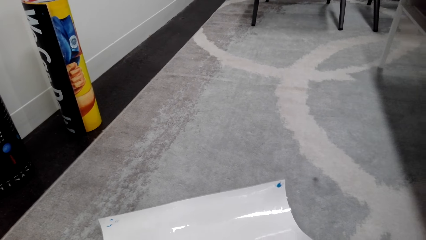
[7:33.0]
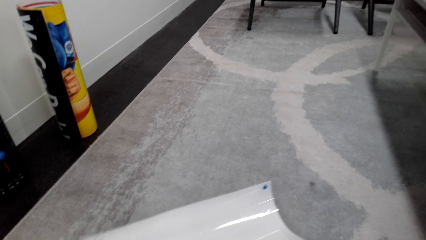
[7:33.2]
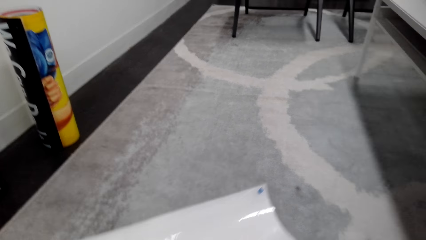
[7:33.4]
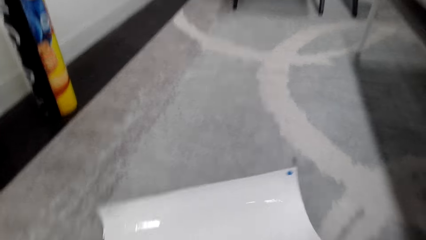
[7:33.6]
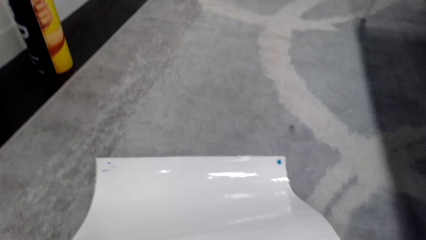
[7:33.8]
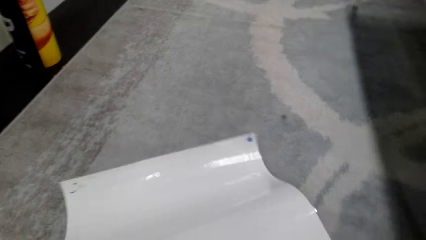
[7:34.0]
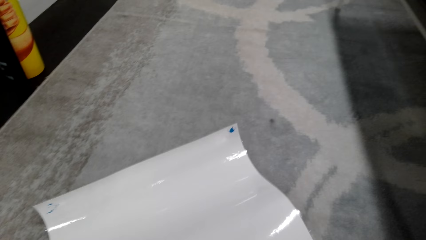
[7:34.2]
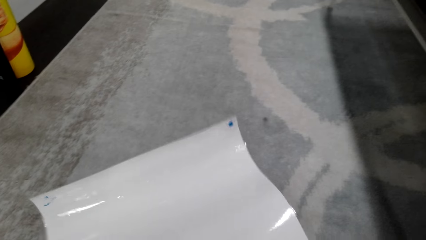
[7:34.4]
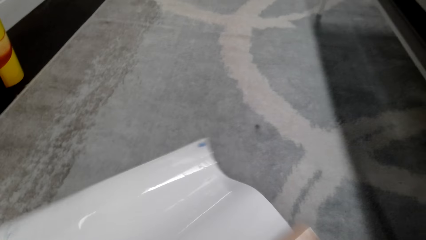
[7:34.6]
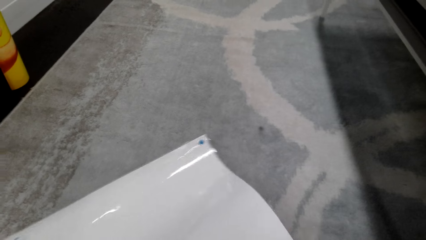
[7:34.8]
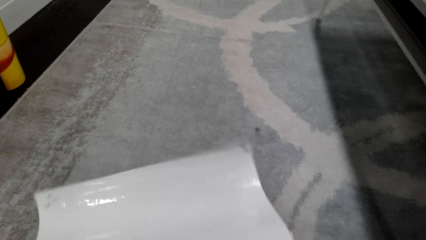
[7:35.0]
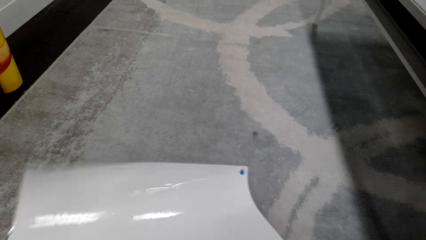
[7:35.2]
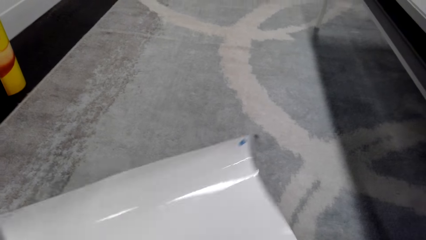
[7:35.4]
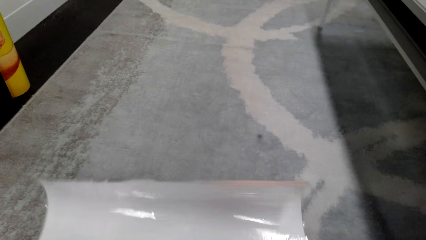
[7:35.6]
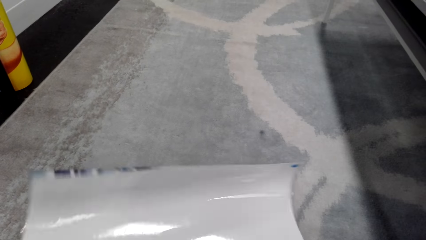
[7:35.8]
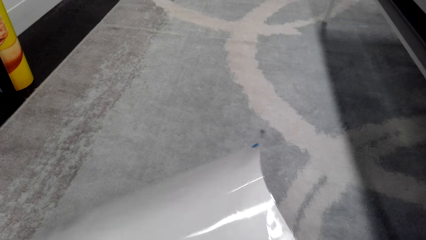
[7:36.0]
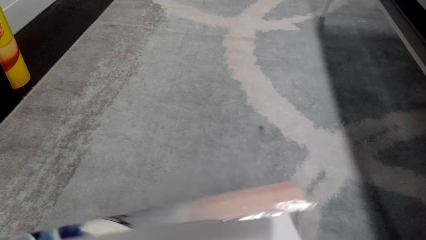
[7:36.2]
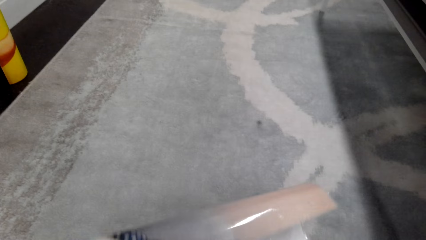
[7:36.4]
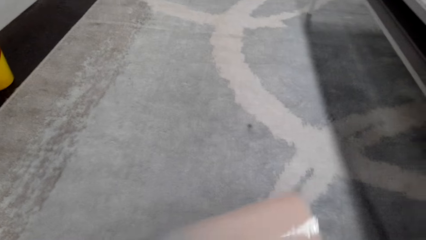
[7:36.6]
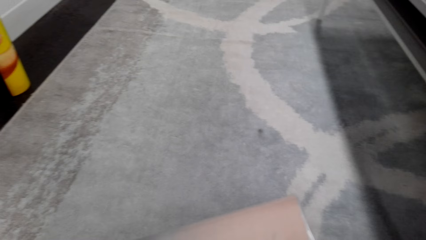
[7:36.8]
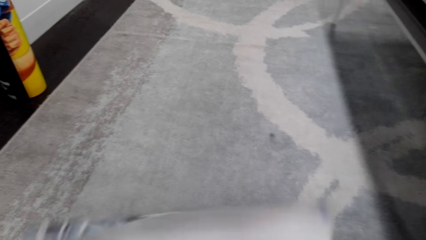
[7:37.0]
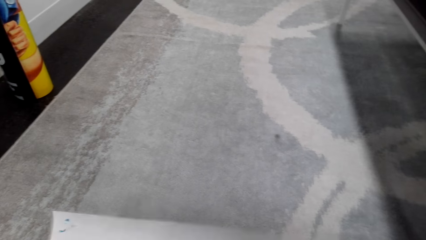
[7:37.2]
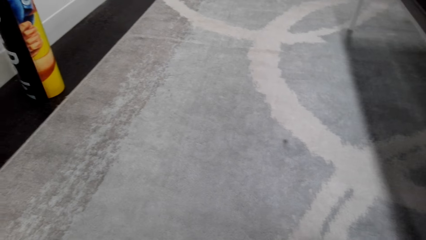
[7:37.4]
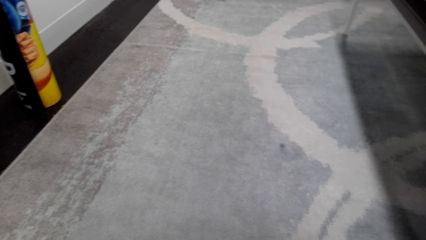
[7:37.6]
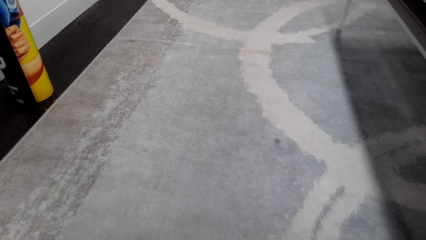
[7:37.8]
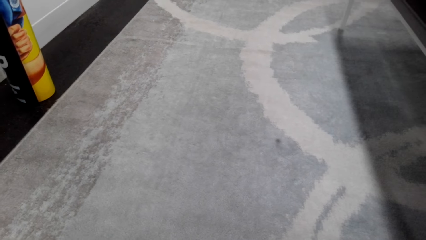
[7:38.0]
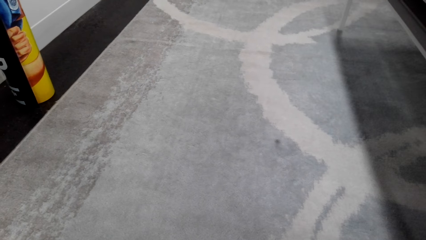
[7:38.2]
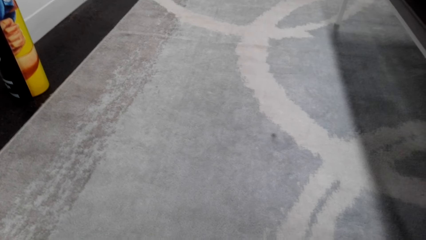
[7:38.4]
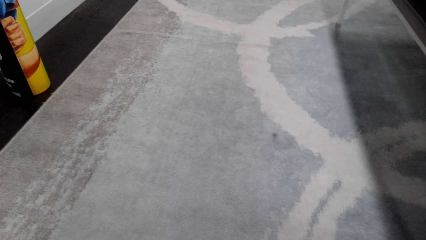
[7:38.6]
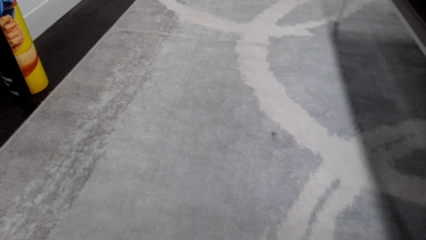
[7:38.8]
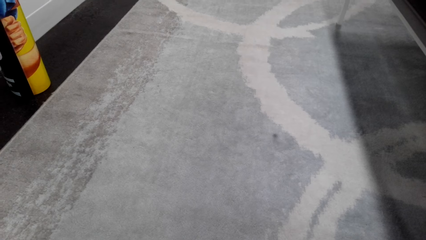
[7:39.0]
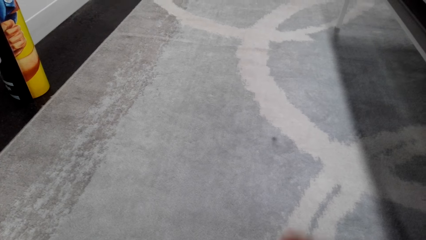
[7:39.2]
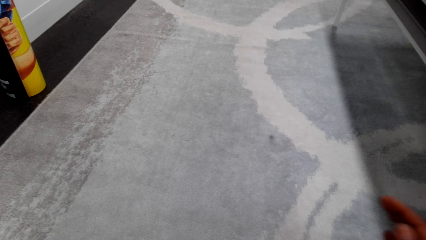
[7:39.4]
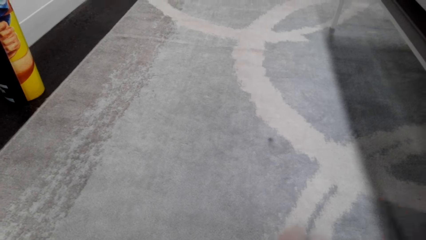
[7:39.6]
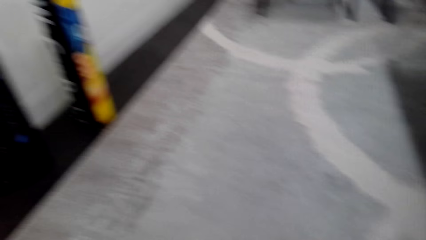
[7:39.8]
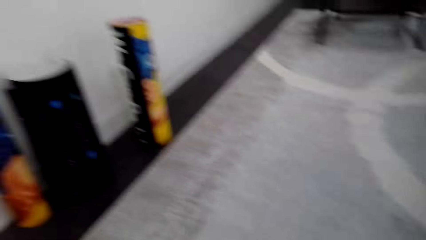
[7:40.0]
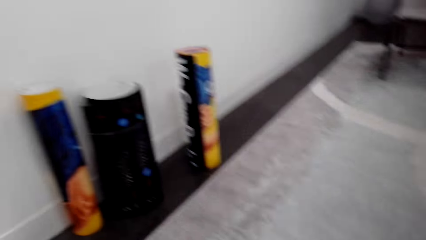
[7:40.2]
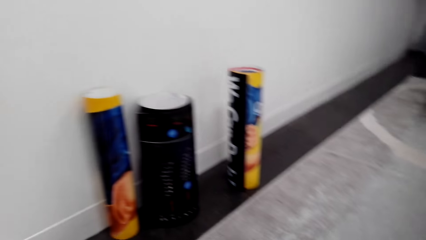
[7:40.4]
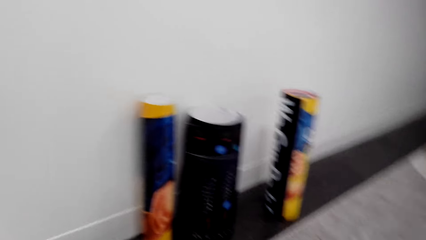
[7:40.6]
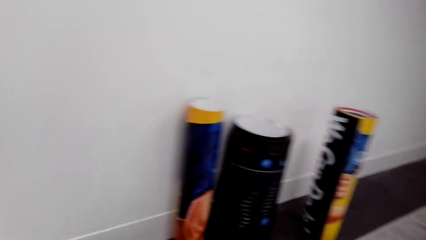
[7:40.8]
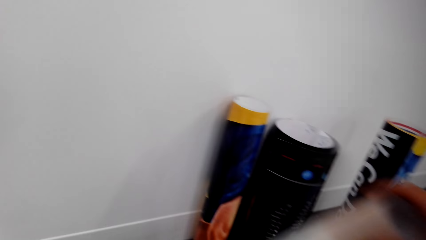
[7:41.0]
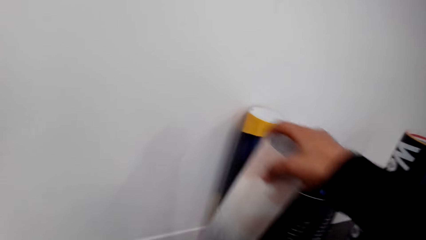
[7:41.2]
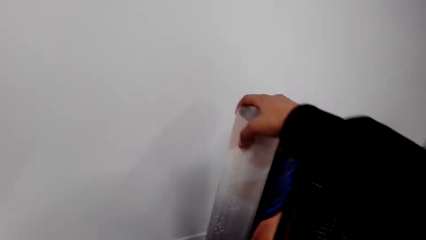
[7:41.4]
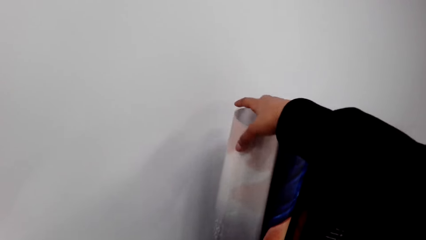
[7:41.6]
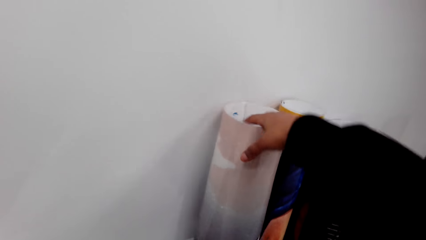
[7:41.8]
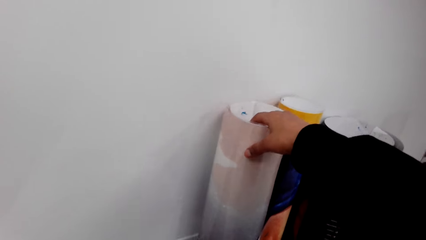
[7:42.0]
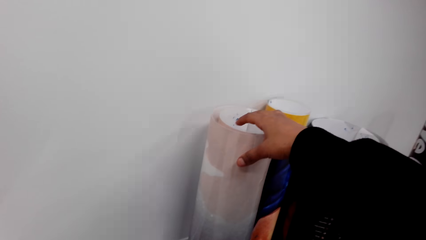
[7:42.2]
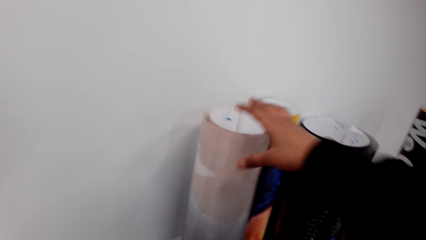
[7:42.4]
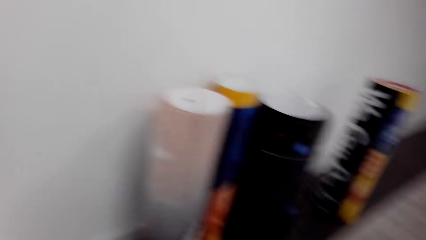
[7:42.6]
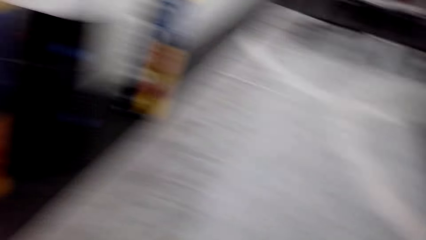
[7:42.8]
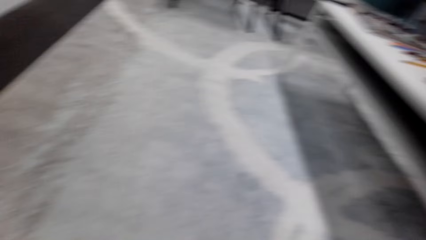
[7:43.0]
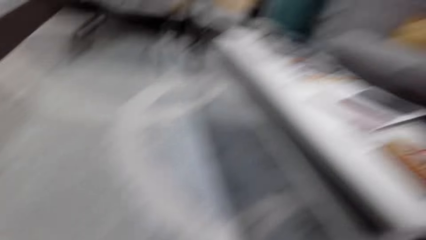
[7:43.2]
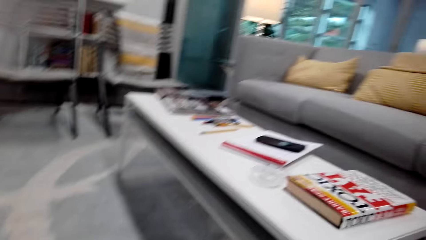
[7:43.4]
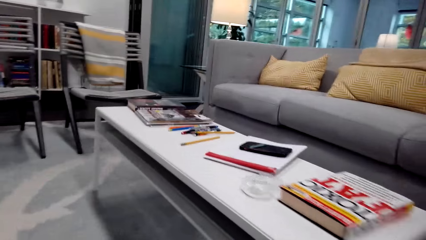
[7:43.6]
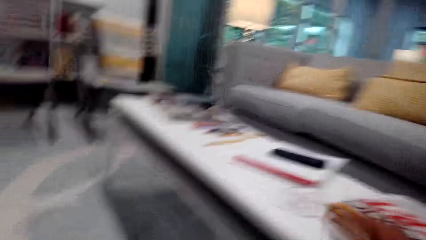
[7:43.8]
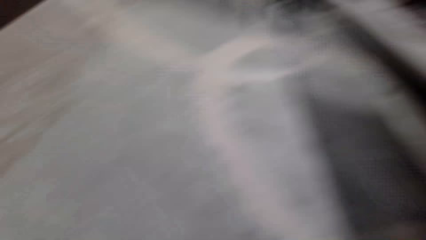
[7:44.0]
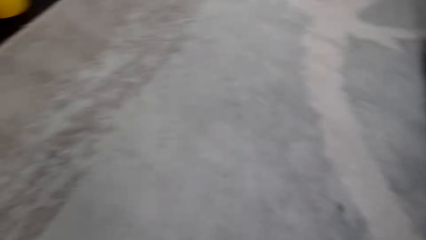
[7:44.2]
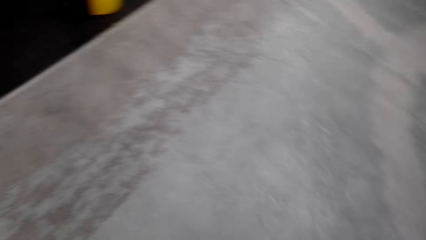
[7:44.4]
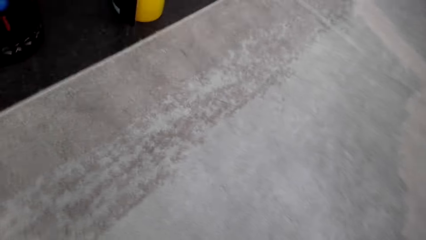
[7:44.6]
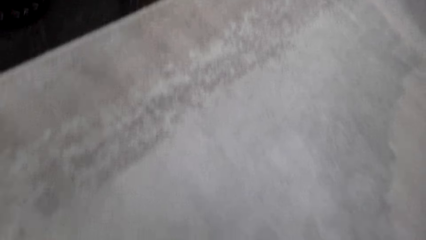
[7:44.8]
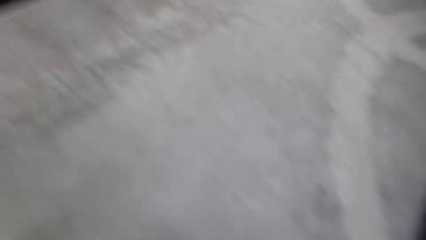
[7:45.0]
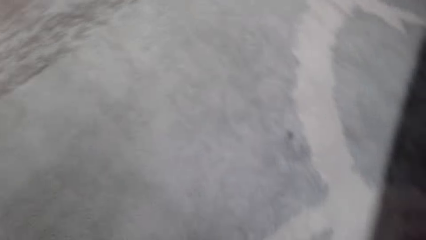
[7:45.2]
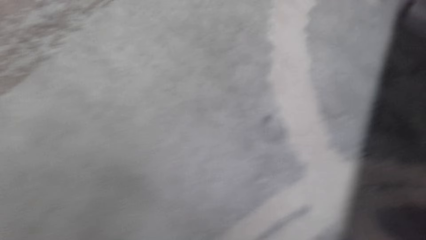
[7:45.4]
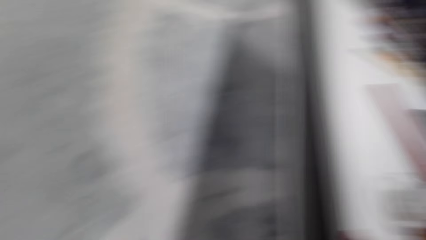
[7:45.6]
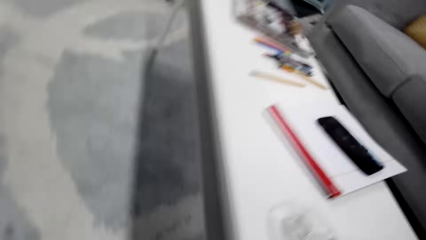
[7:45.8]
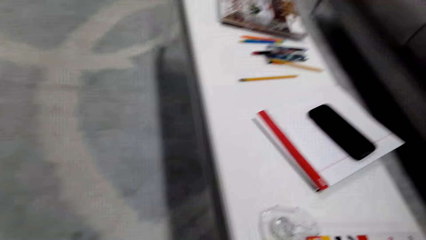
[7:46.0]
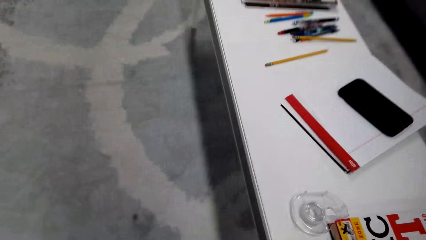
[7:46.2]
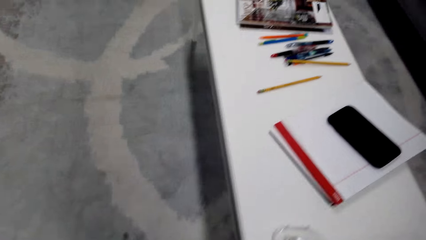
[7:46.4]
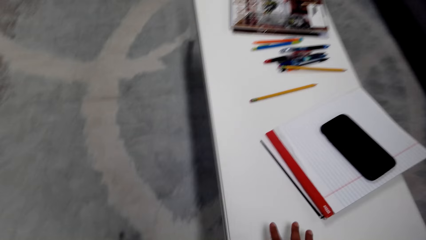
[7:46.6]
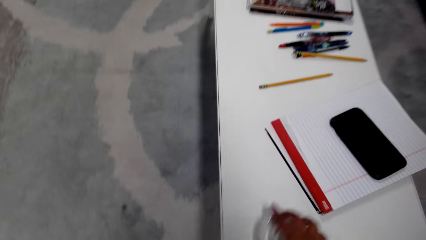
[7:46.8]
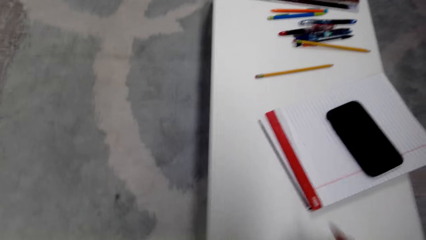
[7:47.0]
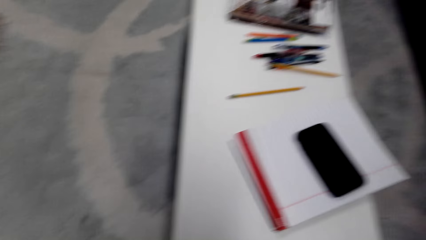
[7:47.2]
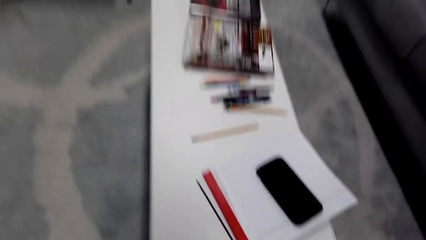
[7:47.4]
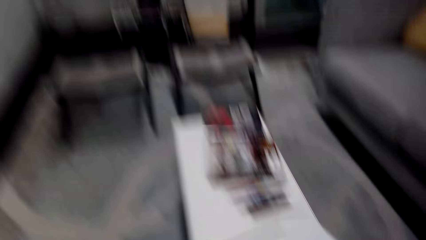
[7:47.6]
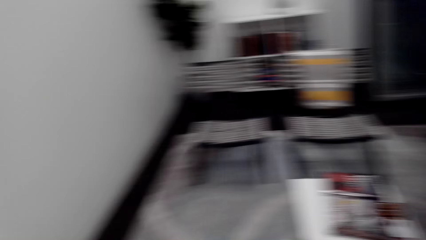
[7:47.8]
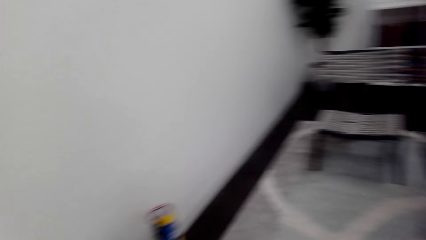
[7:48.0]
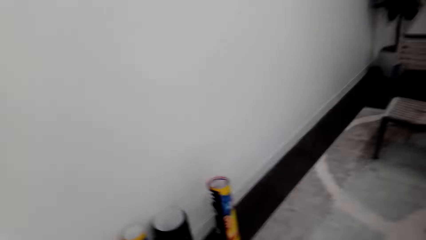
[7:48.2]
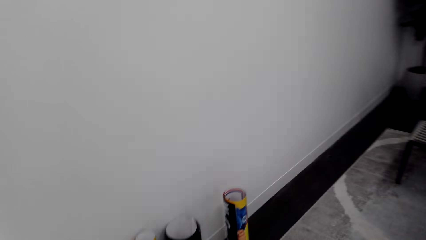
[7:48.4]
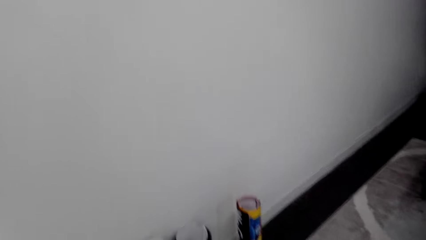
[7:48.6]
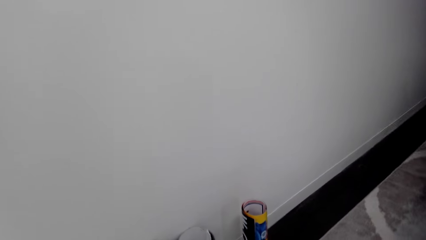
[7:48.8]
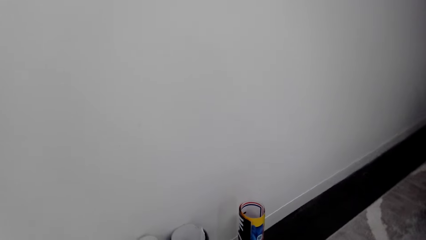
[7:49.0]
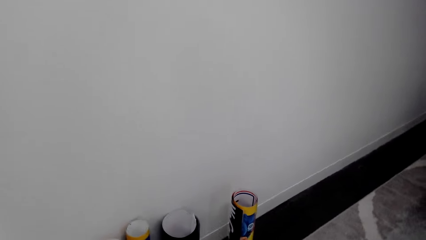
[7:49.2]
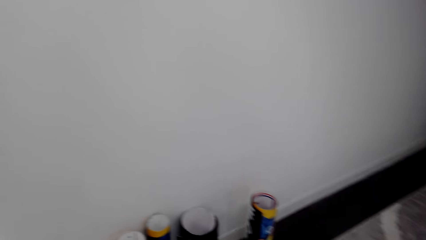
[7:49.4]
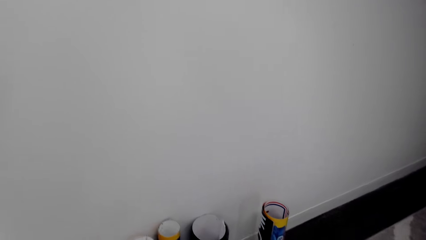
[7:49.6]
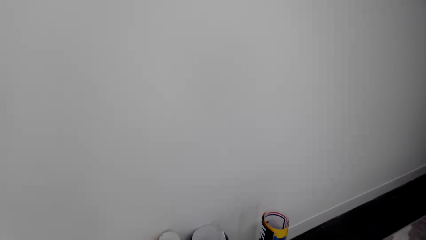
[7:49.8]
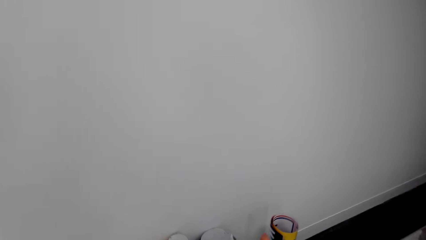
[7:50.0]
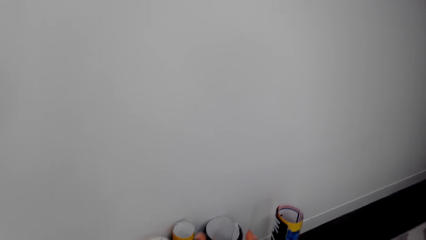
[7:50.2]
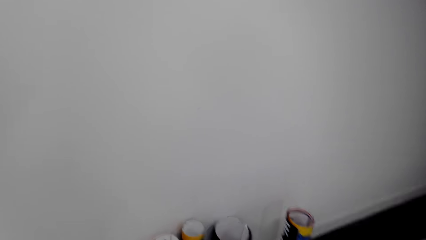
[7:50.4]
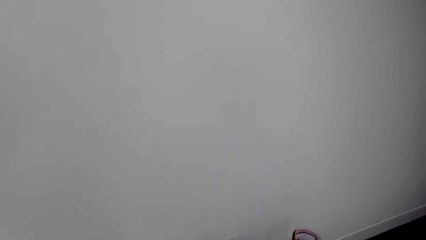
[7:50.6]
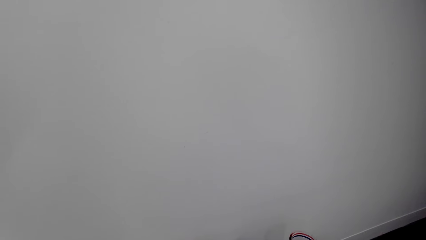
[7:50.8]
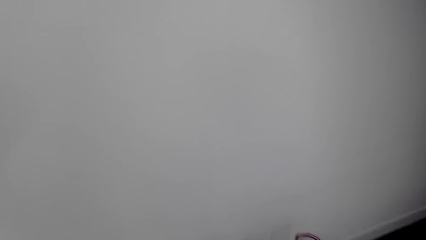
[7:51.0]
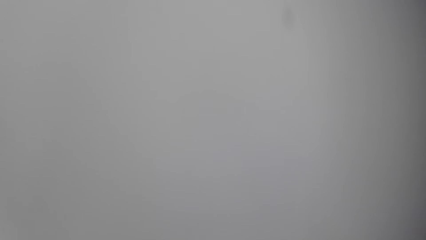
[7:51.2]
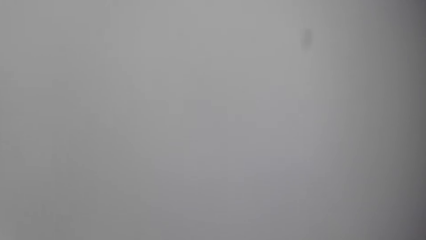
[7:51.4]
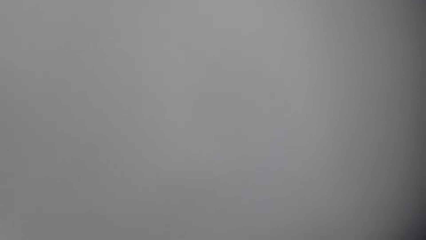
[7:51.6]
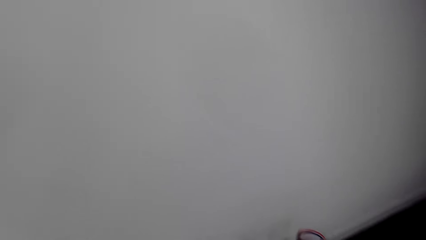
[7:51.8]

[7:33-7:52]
The camera wearer rolls the poster. She talks to herself. She places the poster by the wall with her right hand. She looks on the other side of the room. She picks up a tape dispenser from the table with her right hand. She stands beside the table and looks at the posters.
